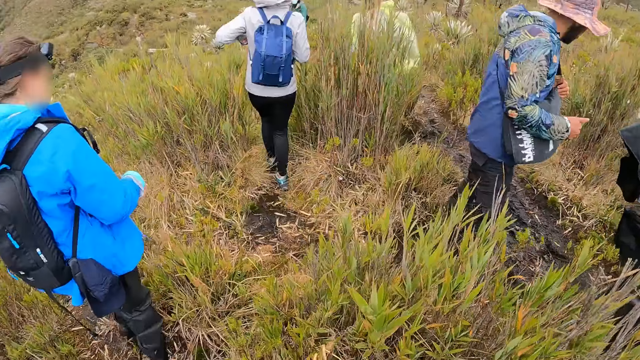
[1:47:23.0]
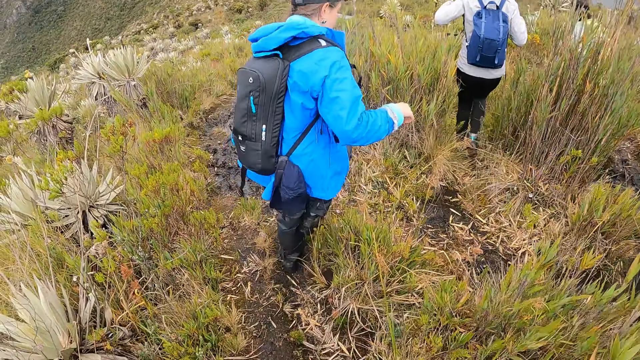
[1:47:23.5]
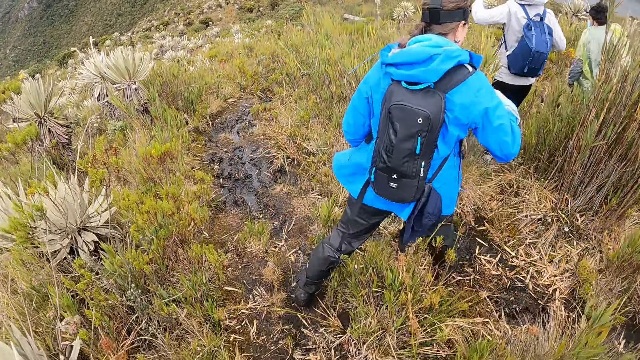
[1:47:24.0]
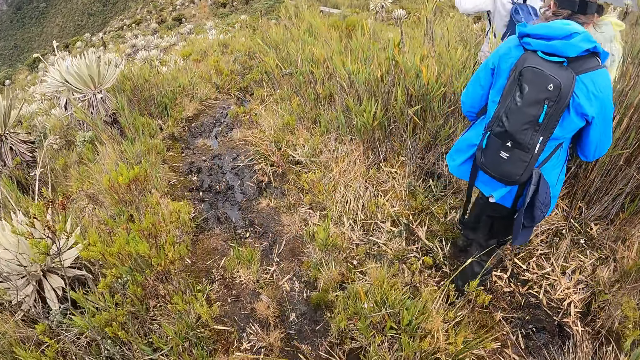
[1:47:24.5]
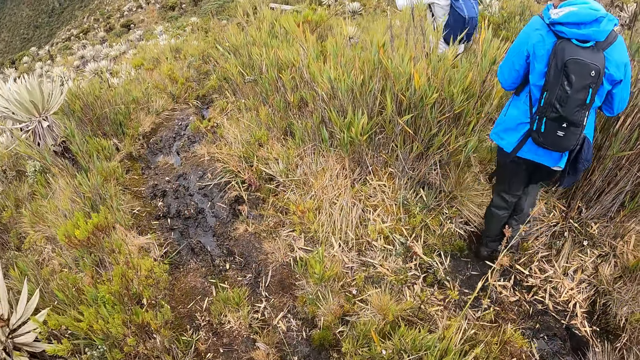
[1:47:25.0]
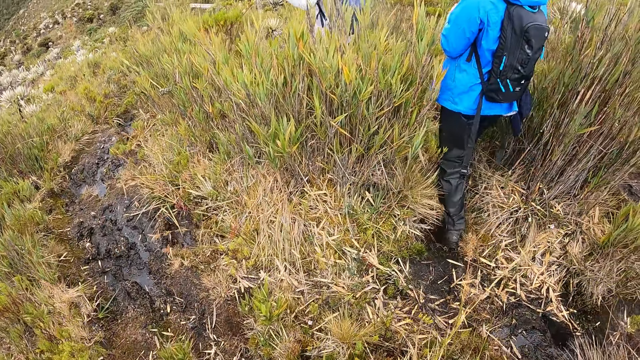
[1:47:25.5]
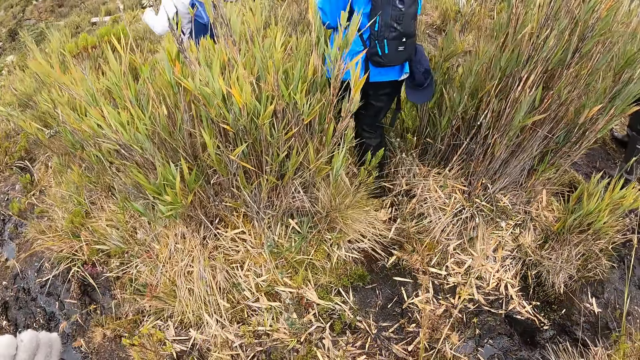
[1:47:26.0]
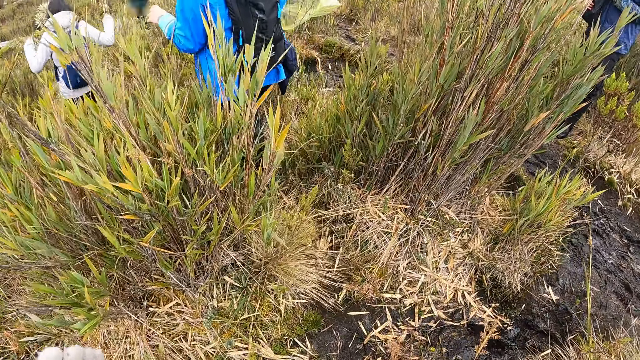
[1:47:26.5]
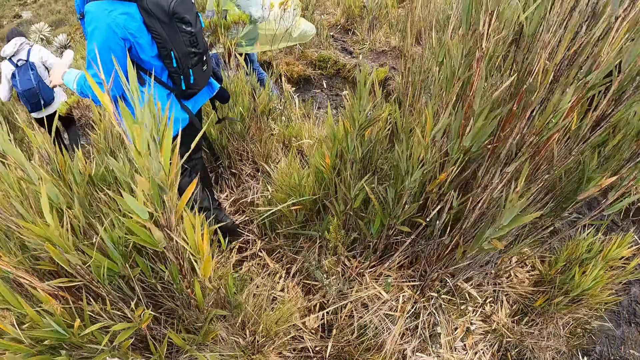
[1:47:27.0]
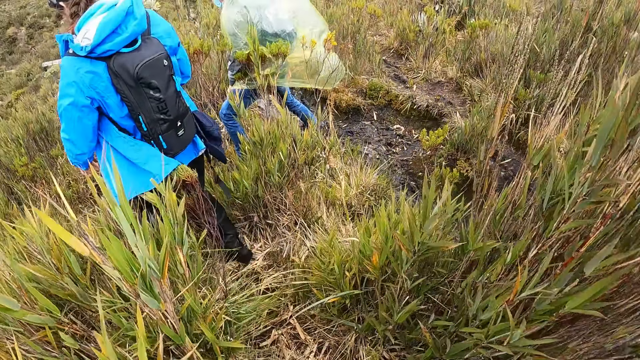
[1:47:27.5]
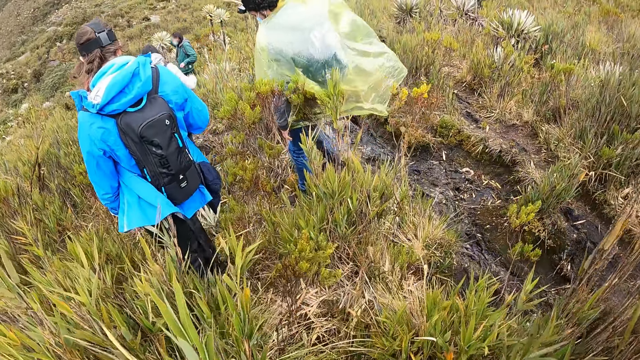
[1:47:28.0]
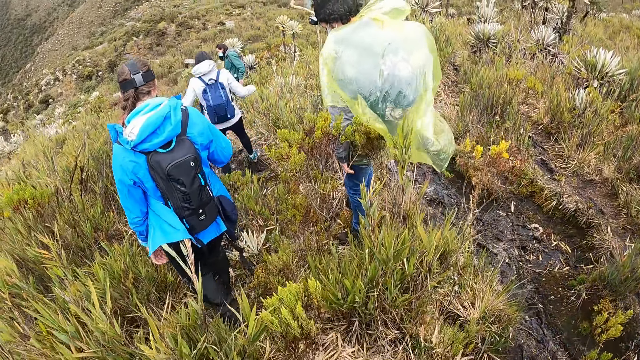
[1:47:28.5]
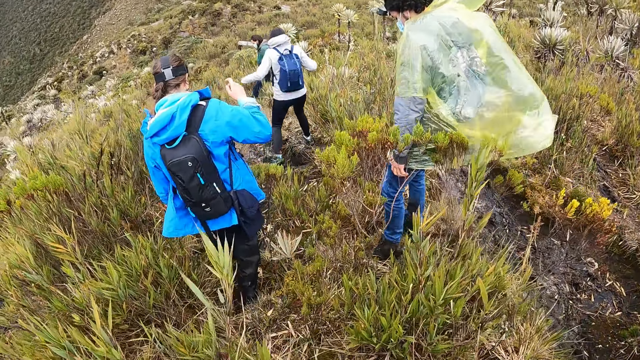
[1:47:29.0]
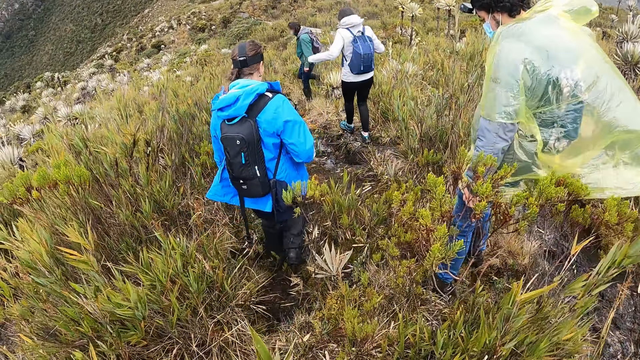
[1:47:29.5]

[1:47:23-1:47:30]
The camera wearer walks around.

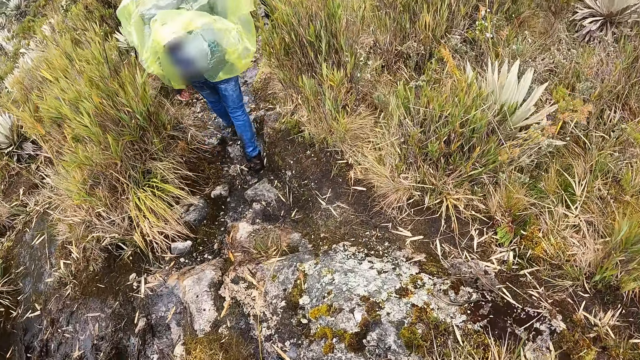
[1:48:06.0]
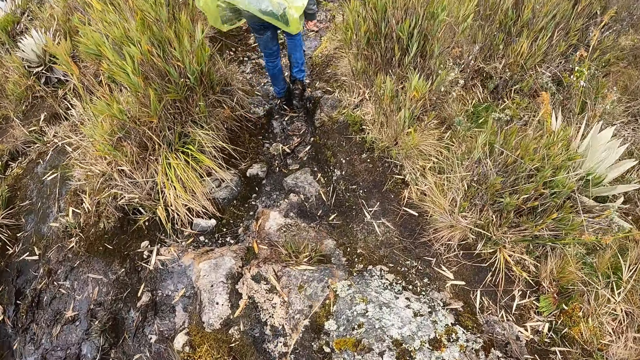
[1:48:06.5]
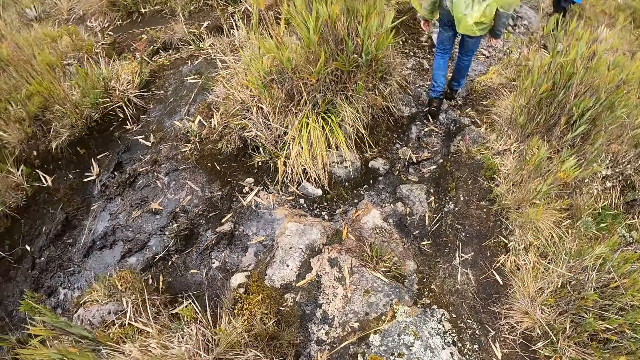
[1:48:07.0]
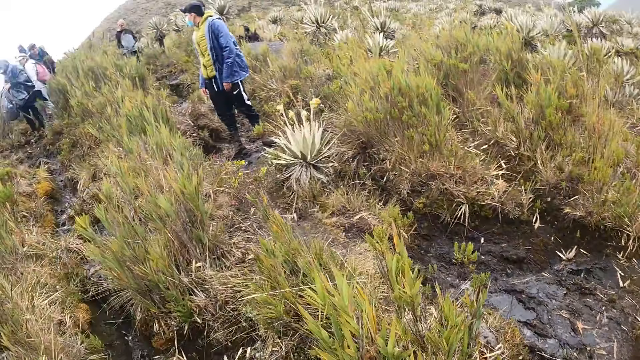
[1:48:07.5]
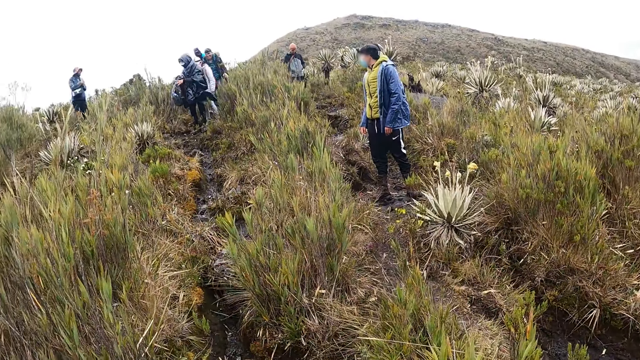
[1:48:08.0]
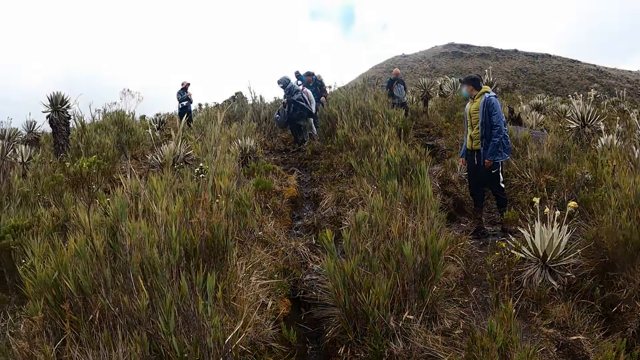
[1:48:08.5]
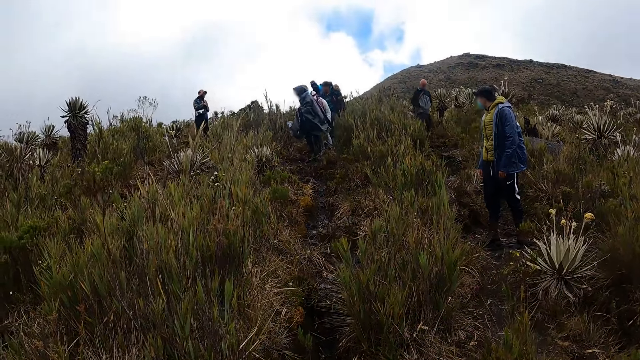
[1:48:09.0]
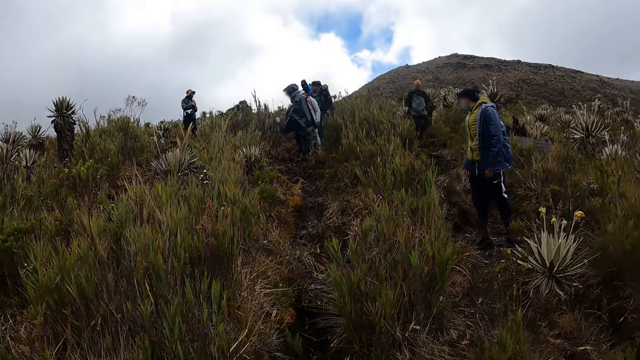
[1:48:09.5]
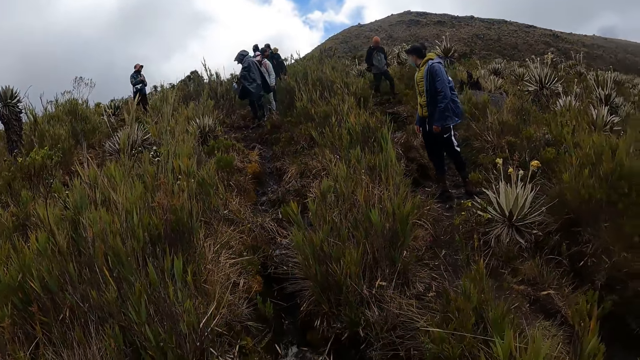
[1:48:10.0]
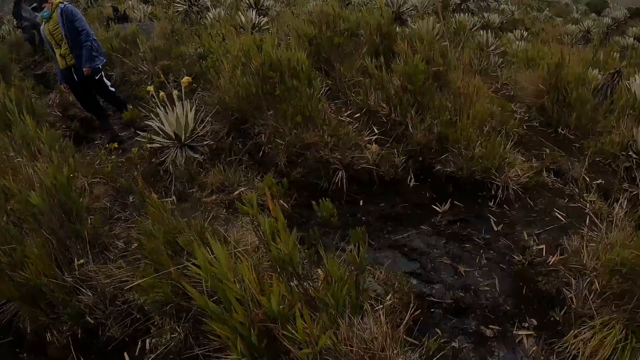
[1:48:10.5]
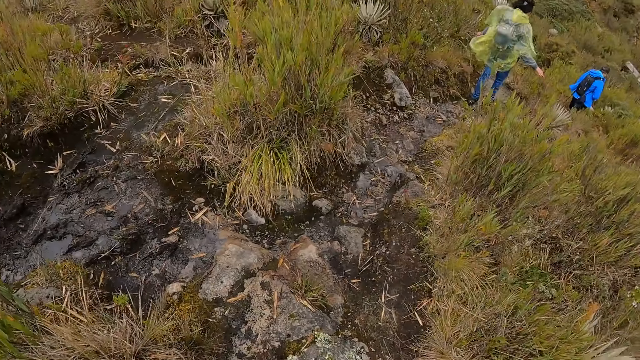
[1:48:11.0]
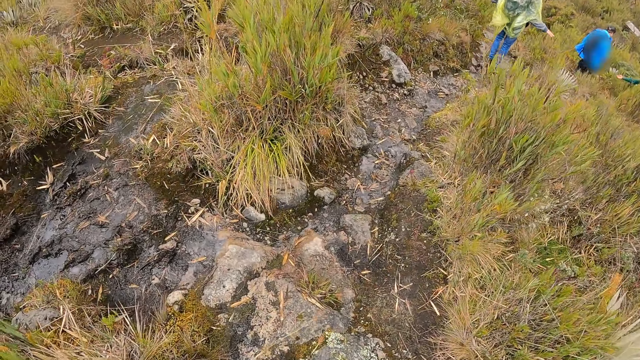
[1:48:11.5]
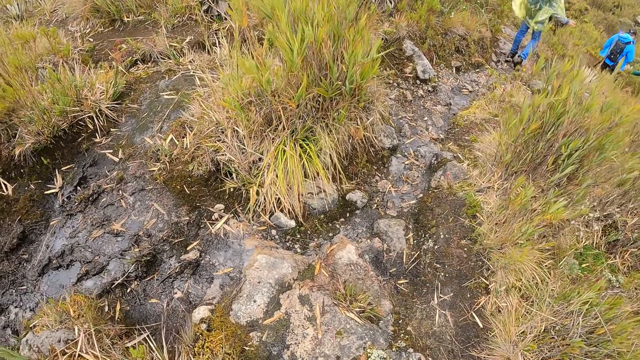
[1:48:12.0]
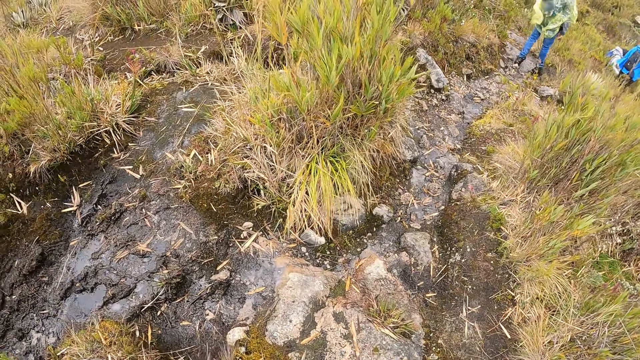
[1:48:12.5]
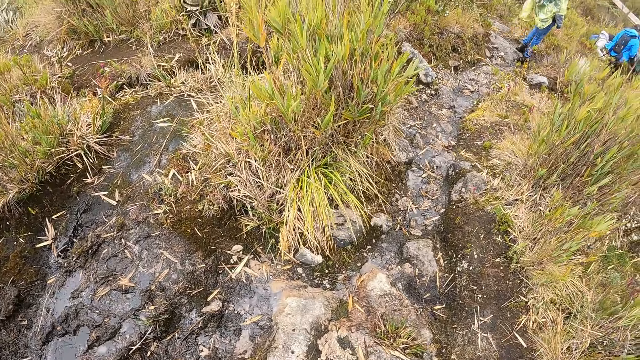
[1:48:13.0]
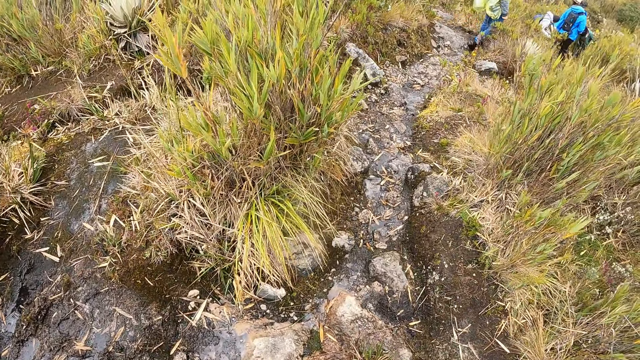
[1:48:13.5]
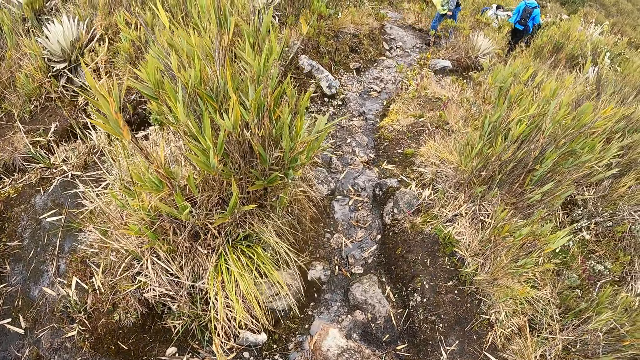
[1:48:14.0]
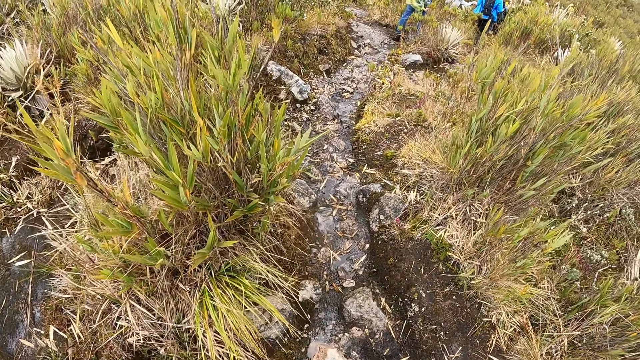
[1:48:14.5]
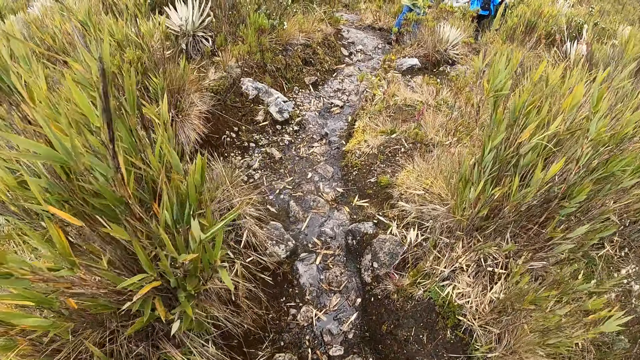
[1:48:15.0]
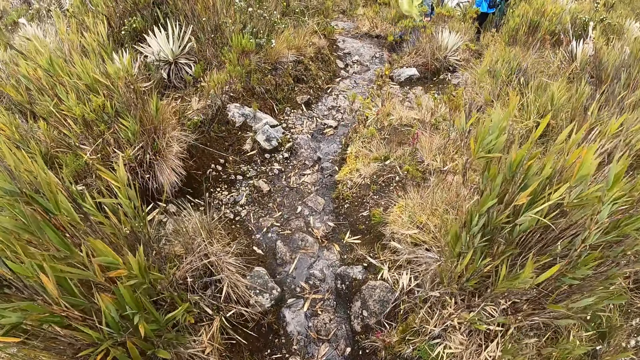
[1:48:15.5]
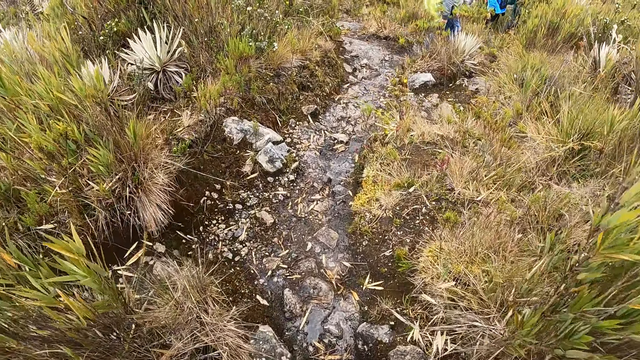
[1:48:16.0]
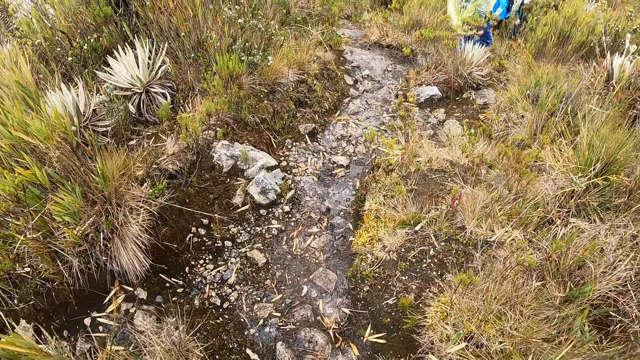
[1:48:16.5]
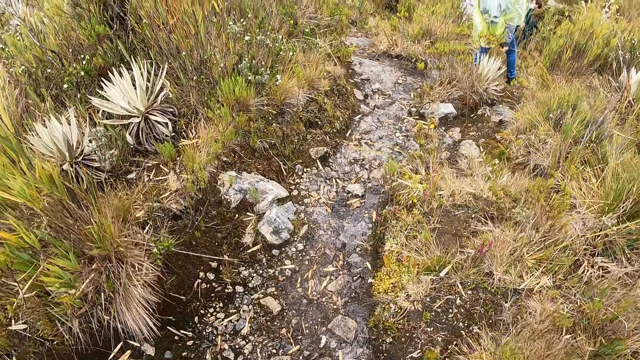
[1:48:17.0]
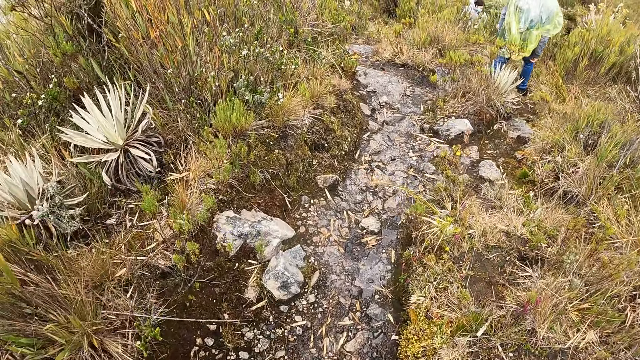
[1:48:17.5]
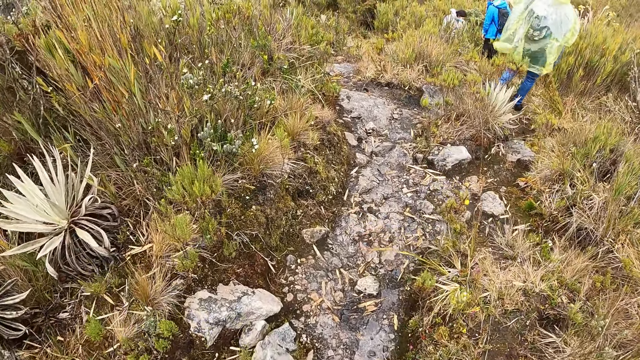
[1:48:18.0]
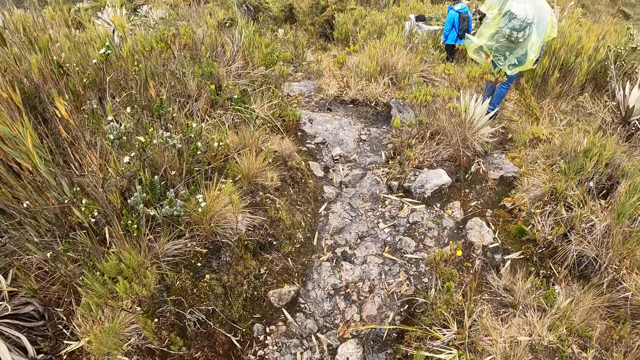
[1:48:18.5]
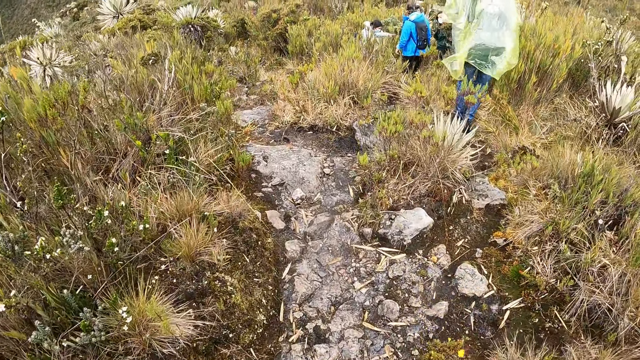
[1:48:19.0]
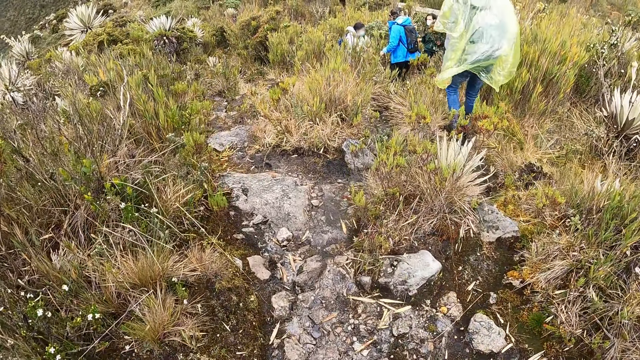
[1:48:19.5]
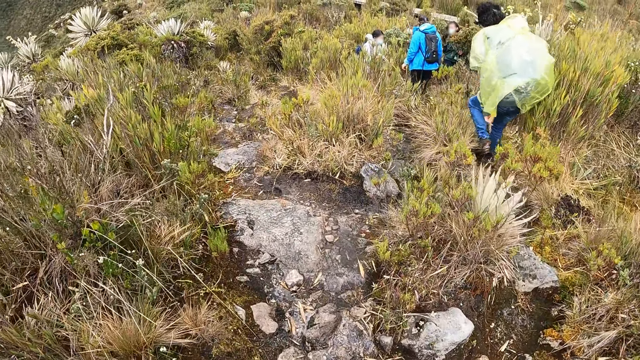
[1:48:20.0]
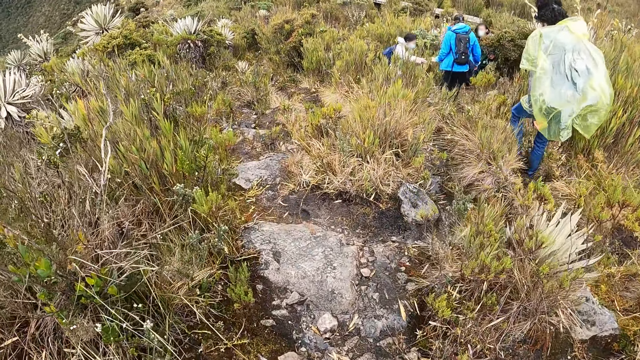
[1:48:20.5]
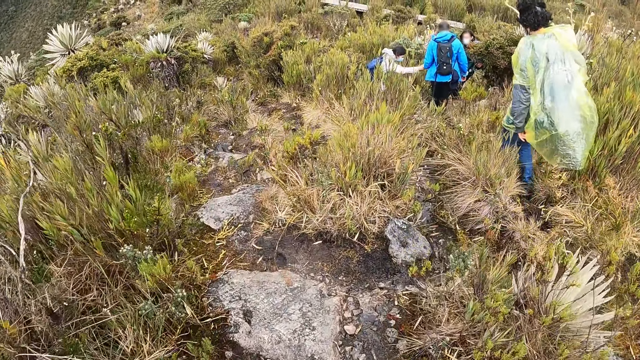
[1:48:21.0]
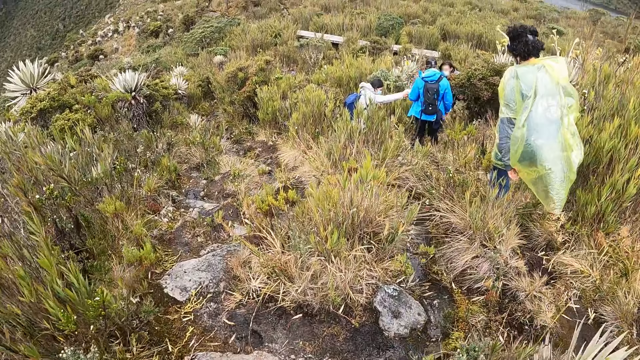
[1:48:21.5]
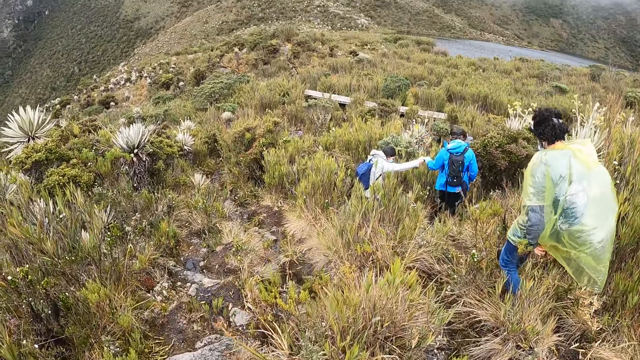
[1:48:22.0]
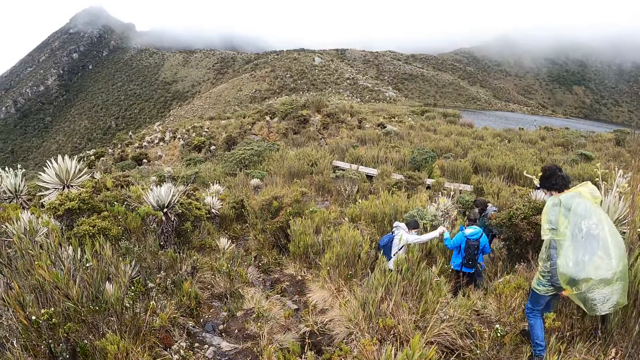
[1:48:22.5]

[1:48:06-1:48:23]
The camera wearer looks around. They walk around. They walk in a bush. A woman helps another woman down the rocks with her left hand.
